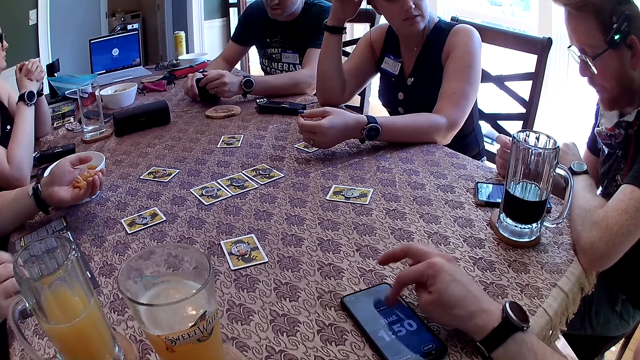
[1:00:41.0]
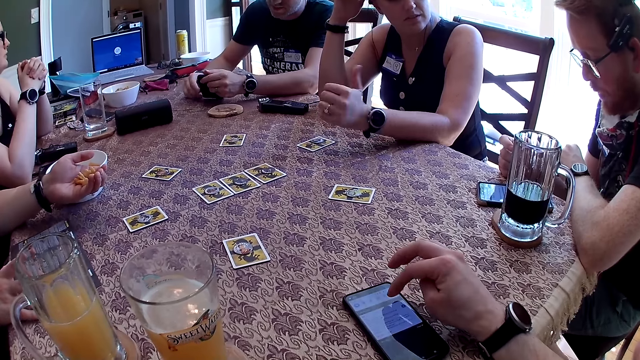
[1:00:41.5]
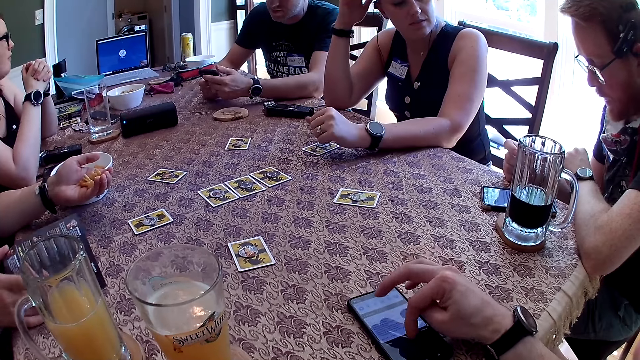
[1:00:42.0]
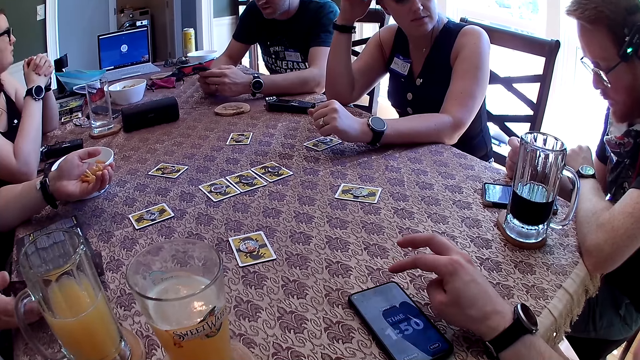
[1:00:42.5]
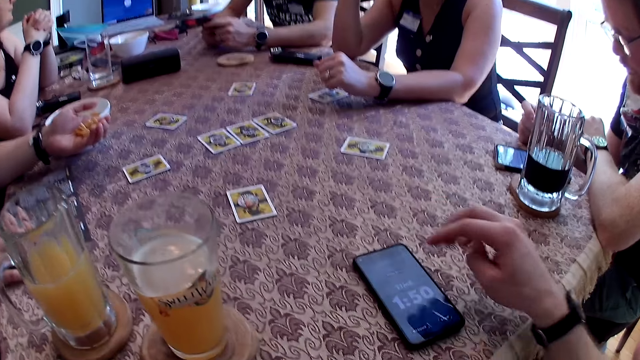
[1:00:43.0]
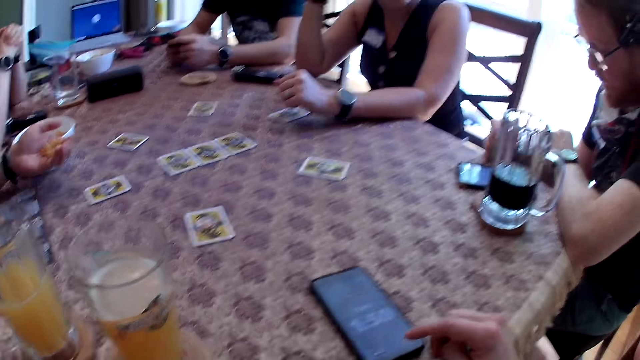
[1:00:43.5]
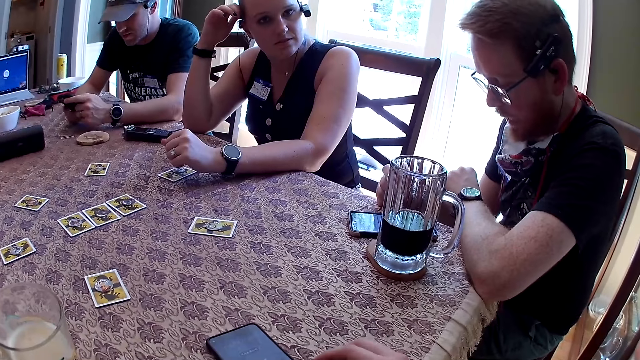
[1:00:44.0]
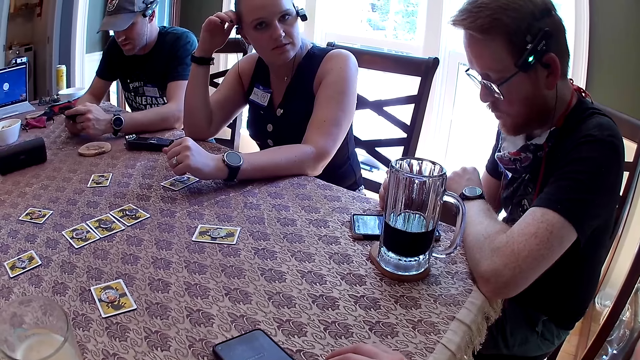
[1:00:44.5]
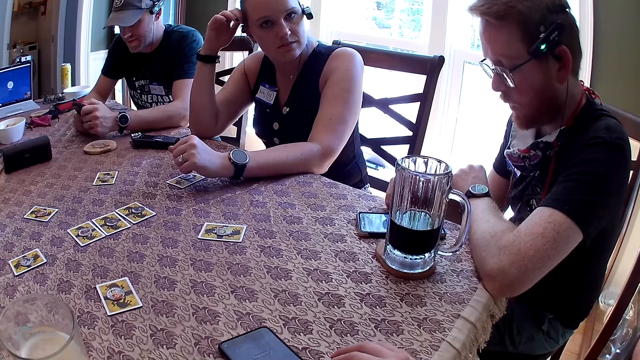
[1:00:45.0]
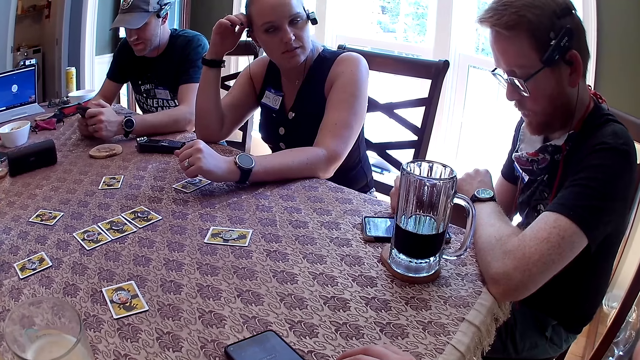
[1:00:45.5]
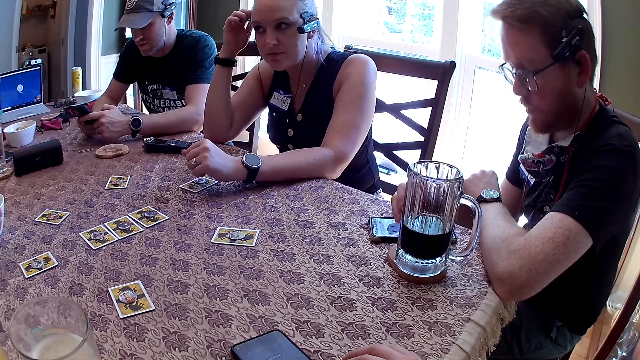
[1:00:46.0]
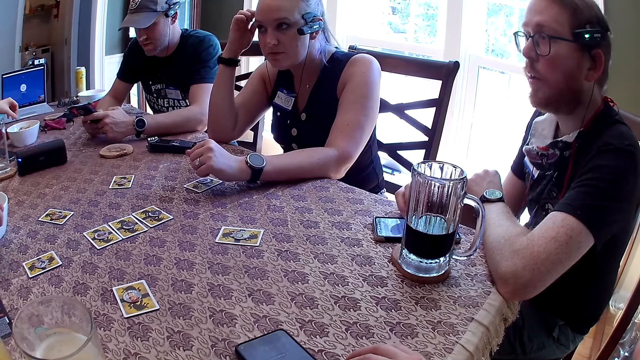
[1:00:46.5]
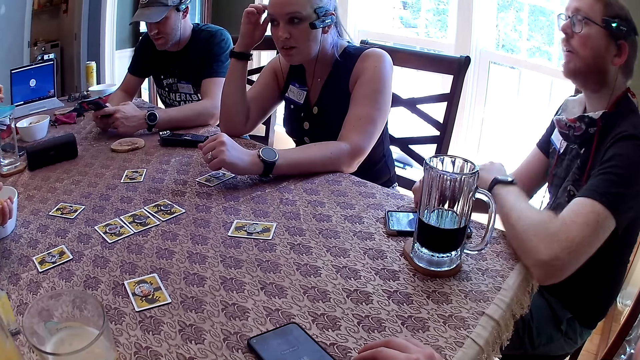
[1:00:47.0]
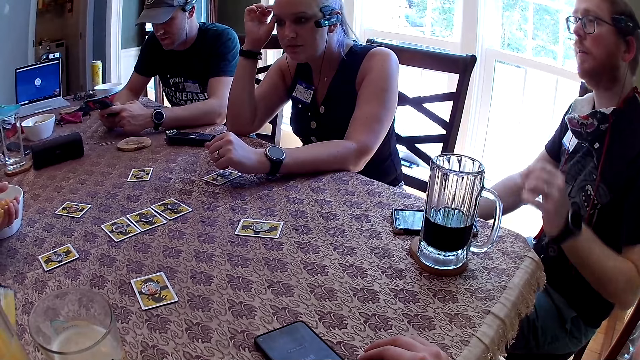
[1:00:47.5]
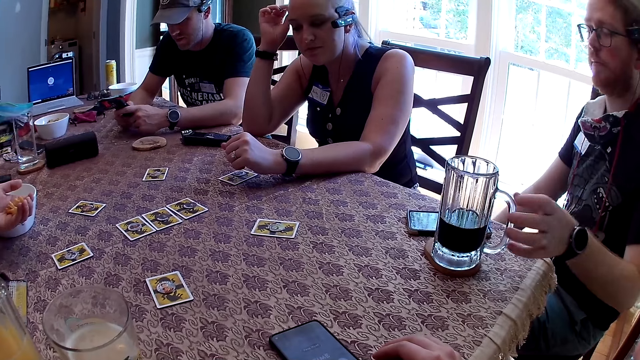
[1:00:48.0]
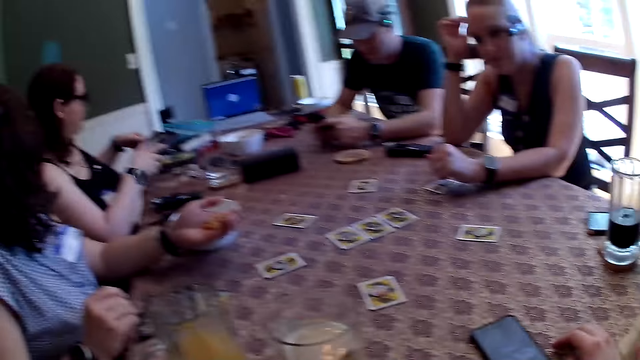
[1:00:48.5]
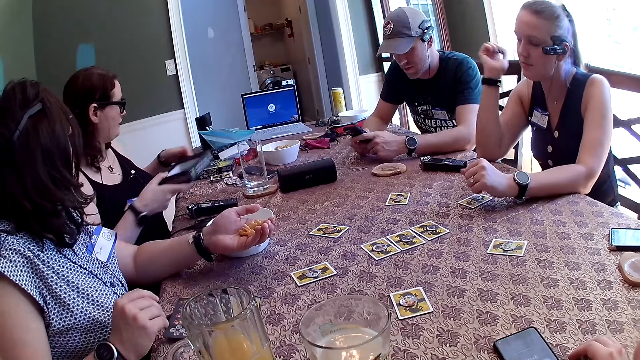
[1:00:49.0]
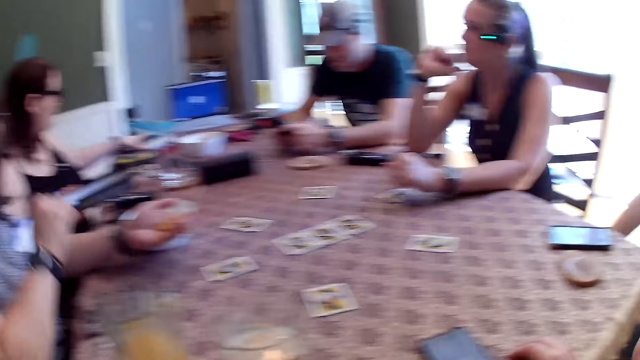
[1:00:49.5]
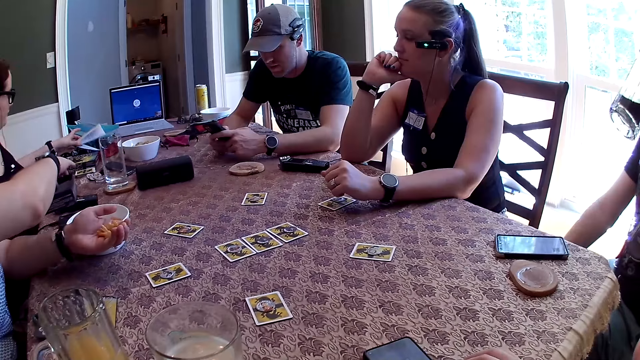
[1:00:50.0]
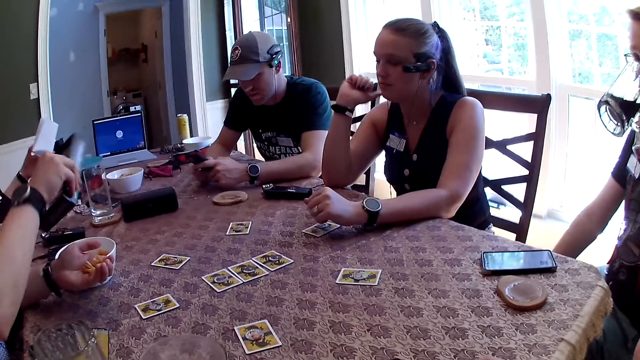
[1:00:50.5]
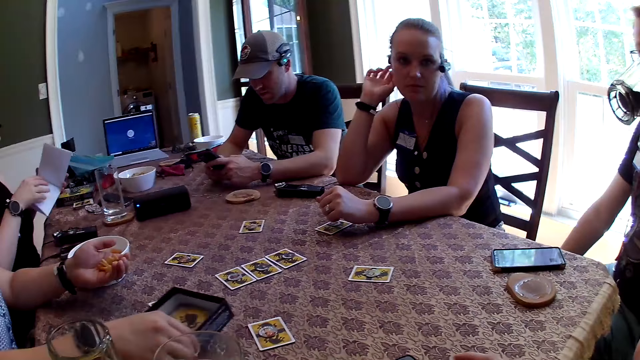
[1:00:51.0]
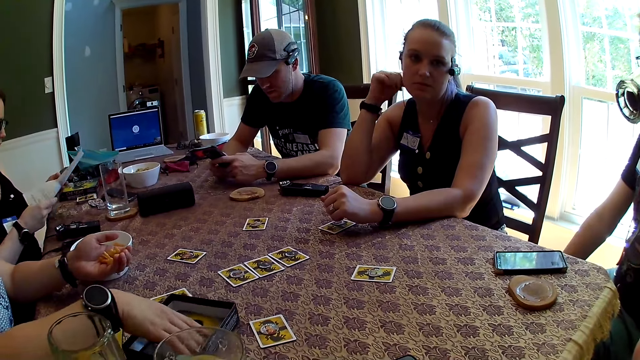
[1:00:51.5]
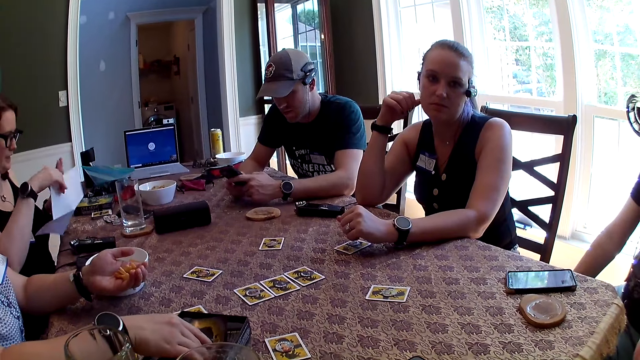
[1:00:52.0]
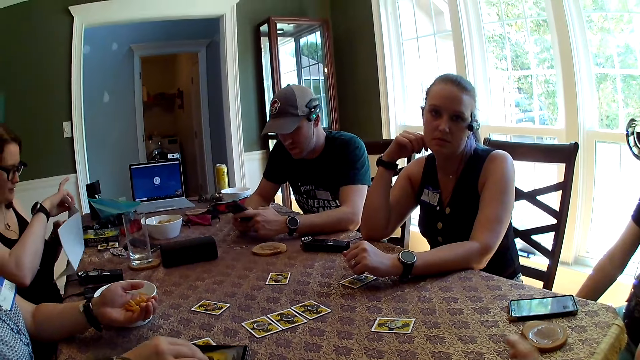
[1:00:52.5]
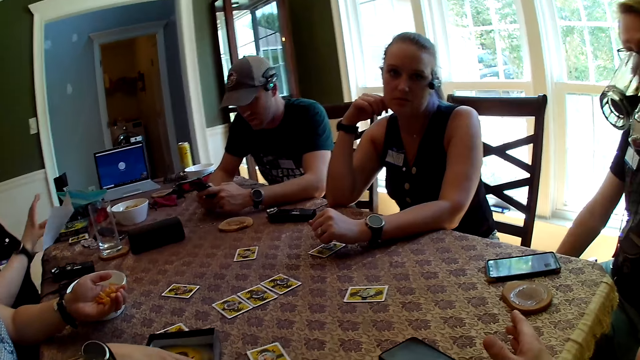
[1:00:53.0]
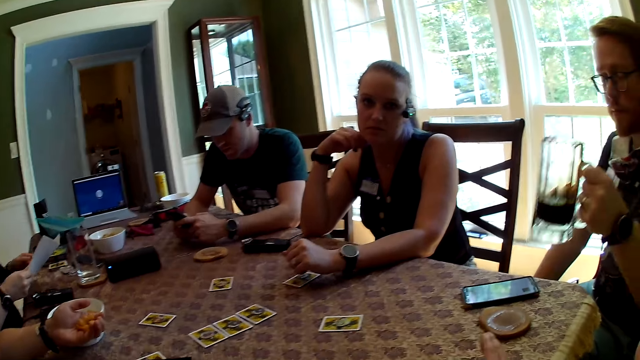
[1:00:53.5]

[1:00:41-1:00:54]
The woman looks through the card game manual. The woman interacts with another woman. The other woman picks up a card box on the table with her left hand. The man picks up the glass cup on the table with his left hand. The other woman passes the card box from her left hand to her right hand. The other woman picks up a paper from the table with her left hand. The other woman passes the card box to the first woman. The man drinks from the glass cup in his left hand. The other woman opens the paper in her left hand. The first woman drops the card box on the table with her right hand. The first woman picks up a card game manual from the card box with her right hand. The camera wearer speaks to the group of people at the table.

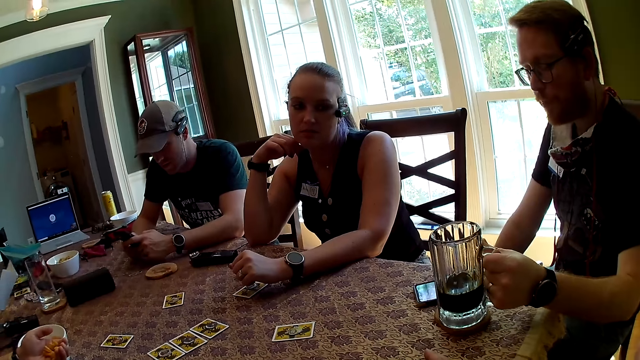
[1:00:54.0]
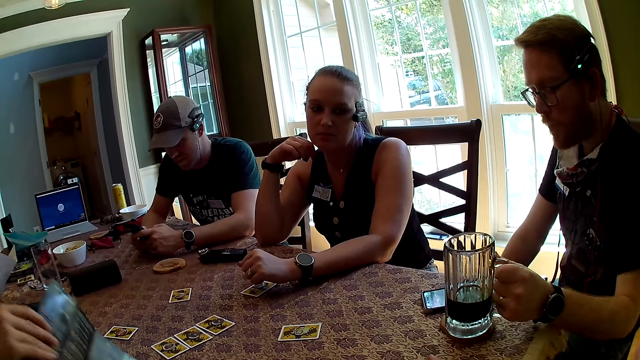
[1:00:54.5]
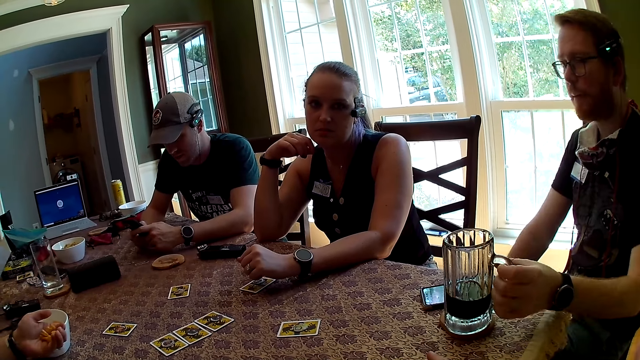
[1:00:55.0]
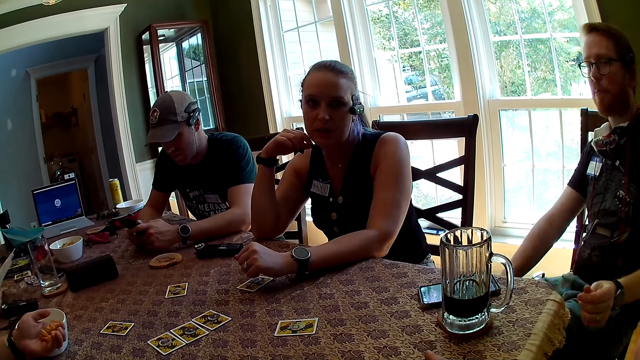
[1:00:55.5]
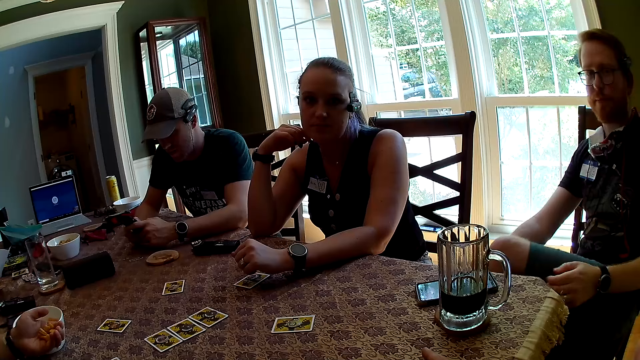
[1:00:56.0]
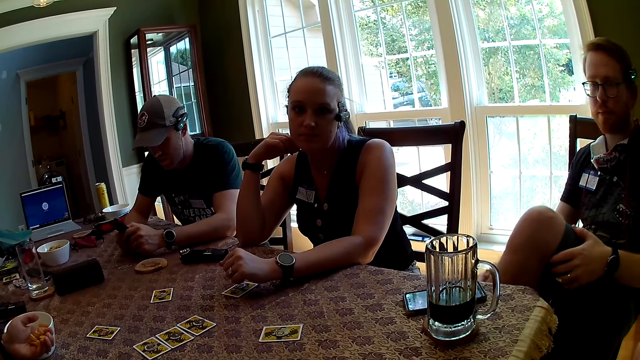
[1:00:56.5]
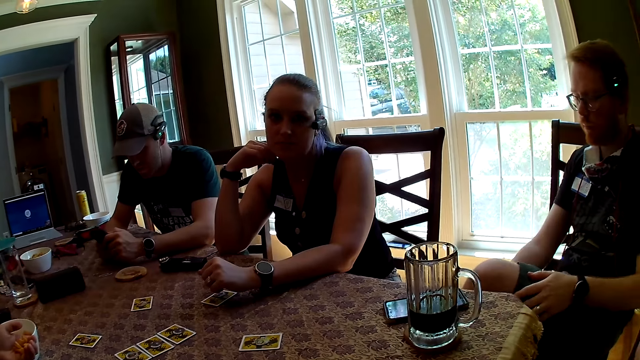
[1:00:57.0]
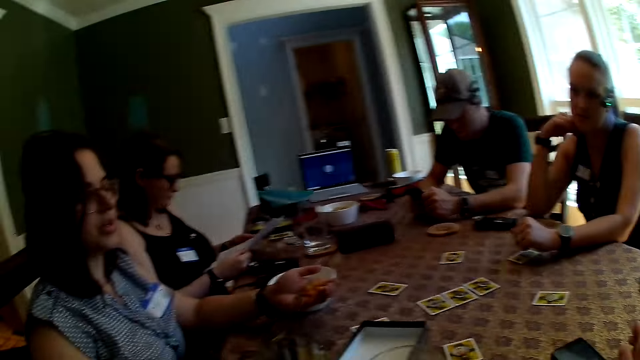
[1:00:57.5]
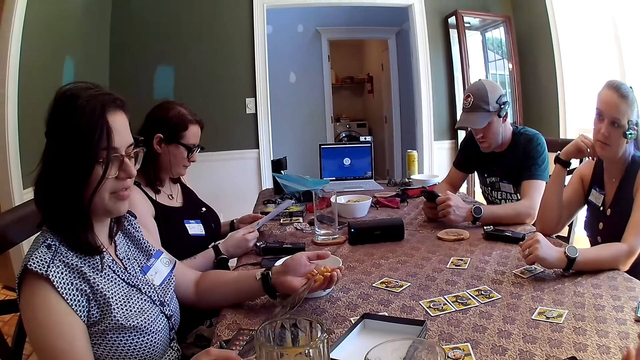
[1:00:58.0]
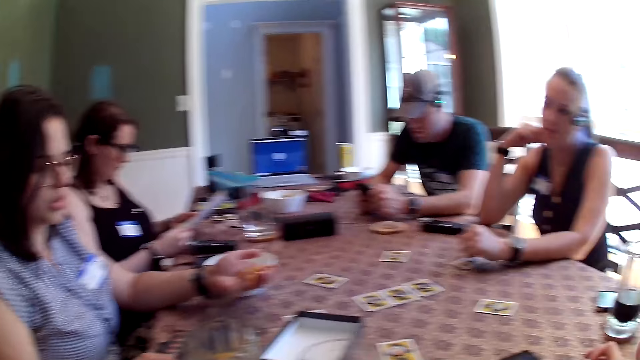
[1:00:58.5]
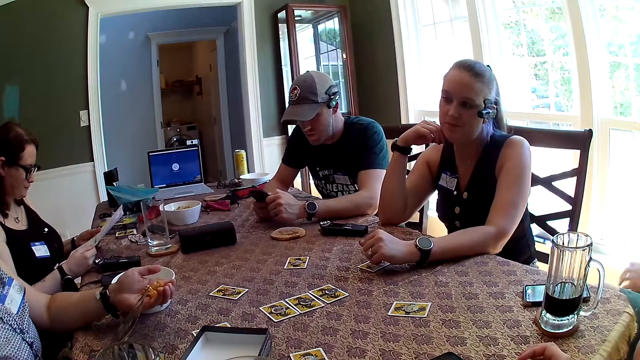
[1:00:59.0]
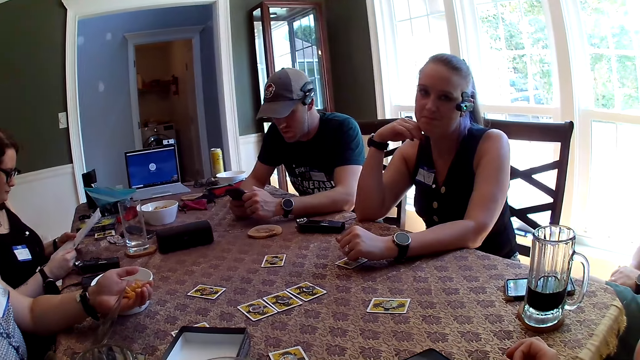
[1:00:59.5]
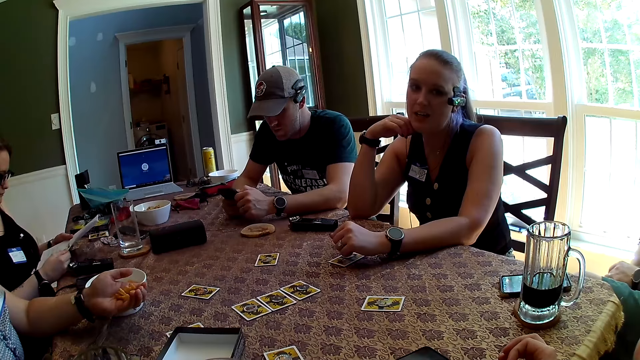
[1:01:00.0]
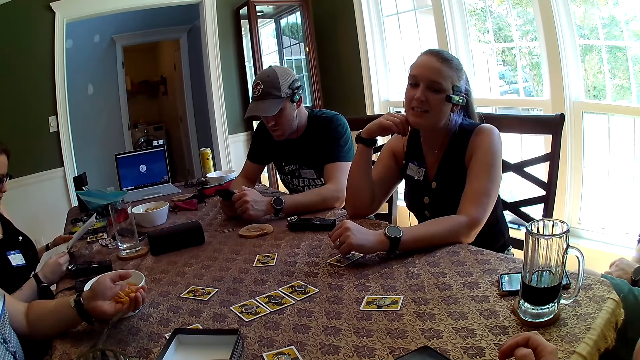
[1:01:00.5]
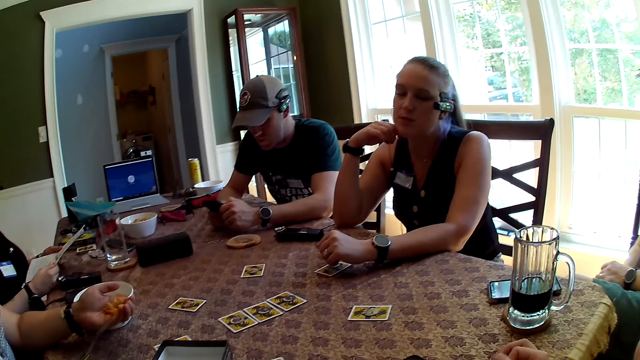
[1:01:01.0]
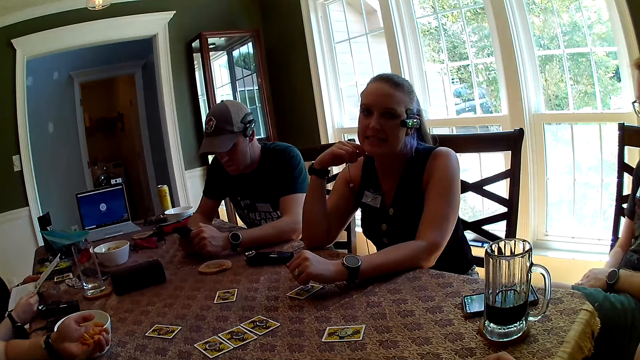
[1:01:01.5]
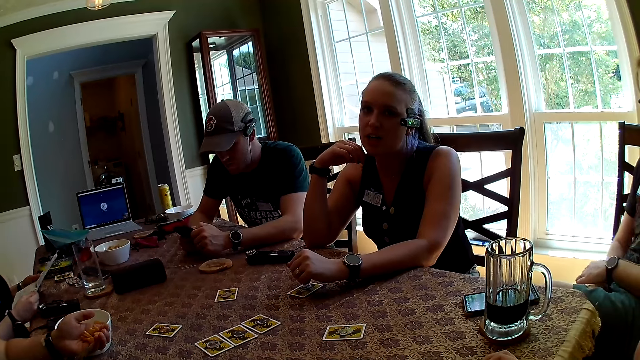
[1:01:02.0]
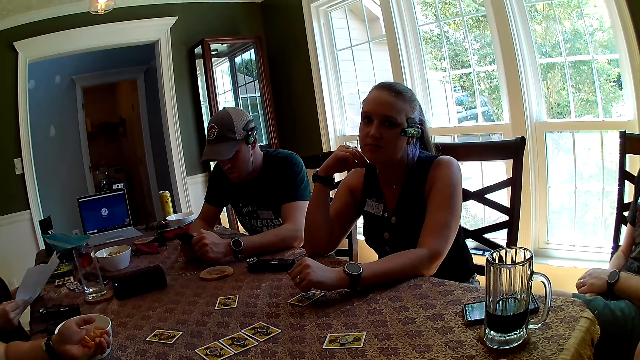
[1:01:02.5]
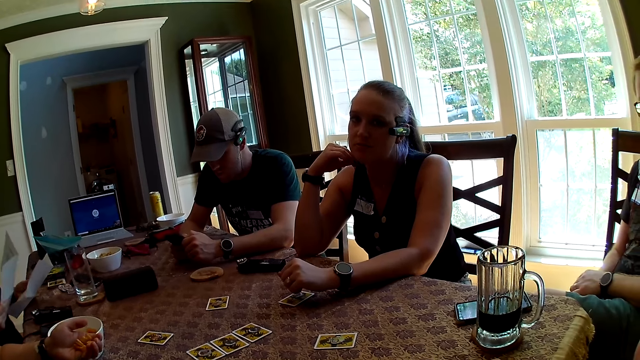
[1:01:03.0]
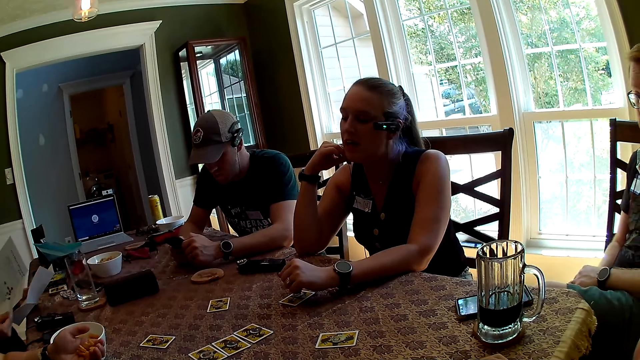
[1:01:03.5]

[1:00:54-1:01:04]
The man drops the glass cup on the table with his left hand. The woman speaks to the camera wearer. Another woman speaks to the camera wearer. The first woman speaks to the group of people at the table.
